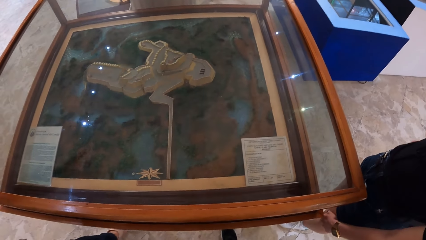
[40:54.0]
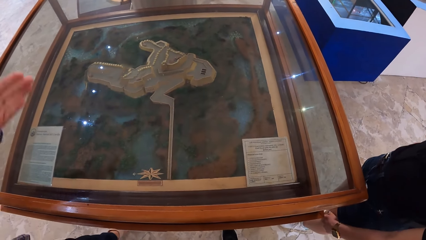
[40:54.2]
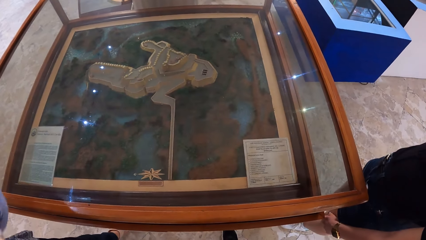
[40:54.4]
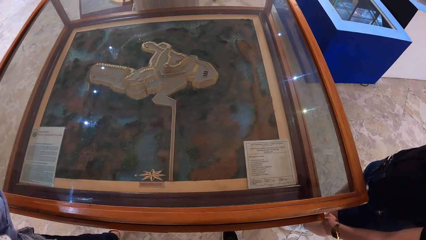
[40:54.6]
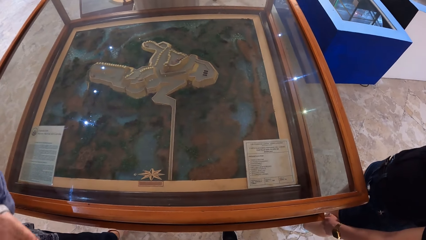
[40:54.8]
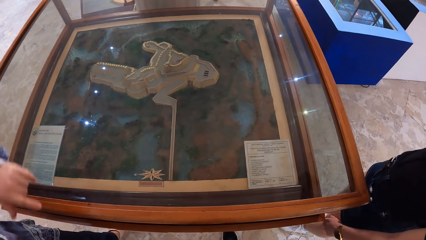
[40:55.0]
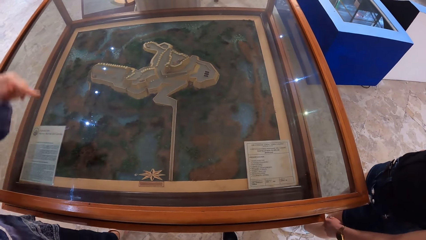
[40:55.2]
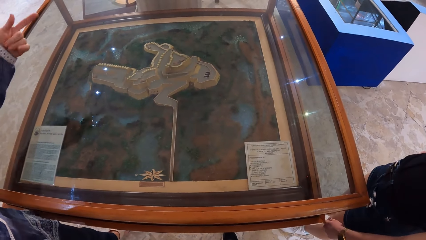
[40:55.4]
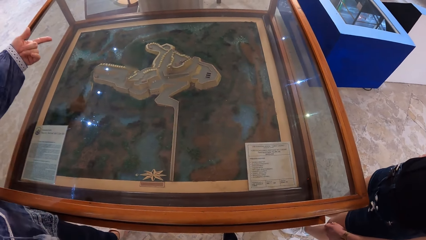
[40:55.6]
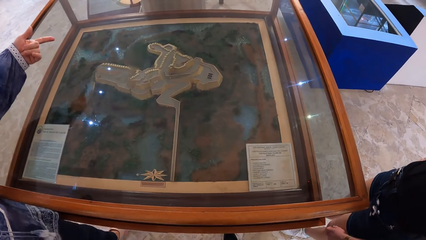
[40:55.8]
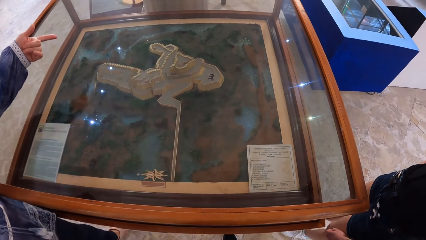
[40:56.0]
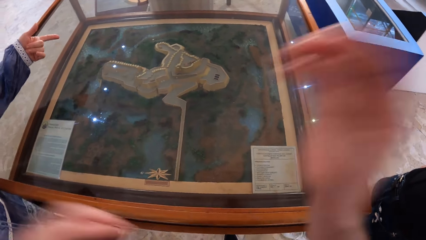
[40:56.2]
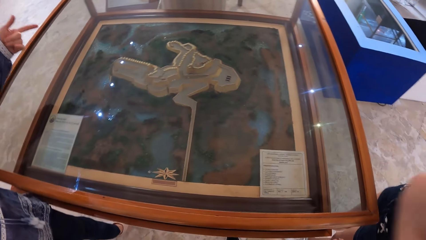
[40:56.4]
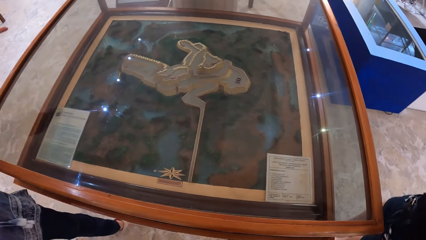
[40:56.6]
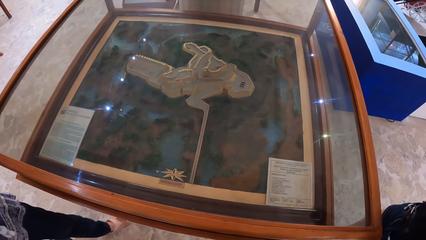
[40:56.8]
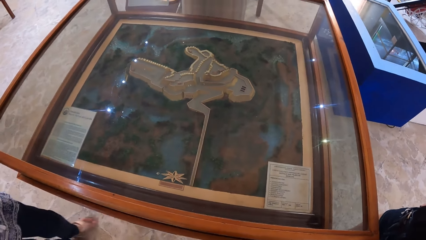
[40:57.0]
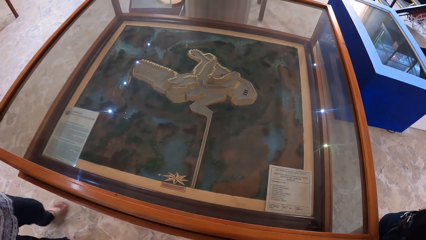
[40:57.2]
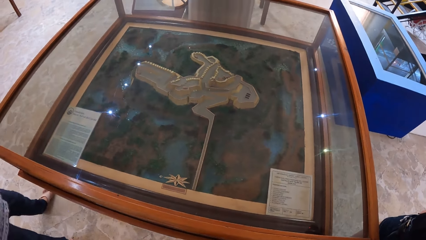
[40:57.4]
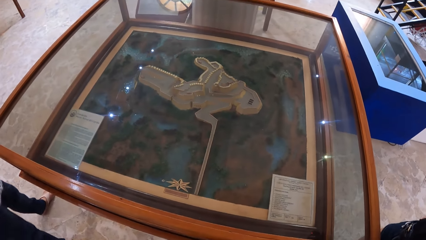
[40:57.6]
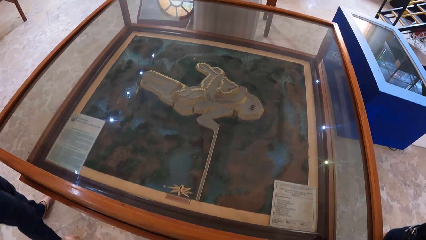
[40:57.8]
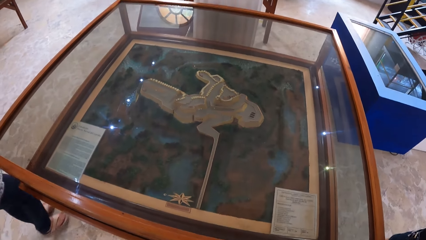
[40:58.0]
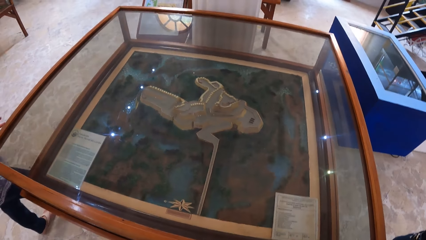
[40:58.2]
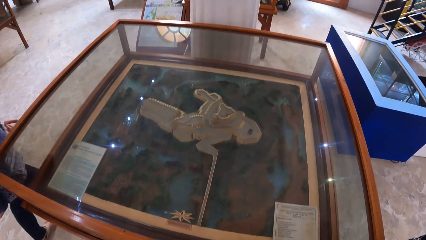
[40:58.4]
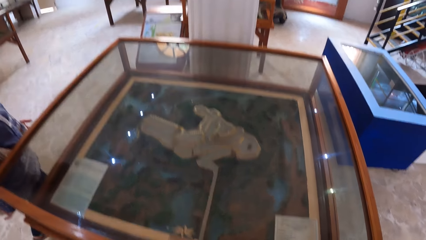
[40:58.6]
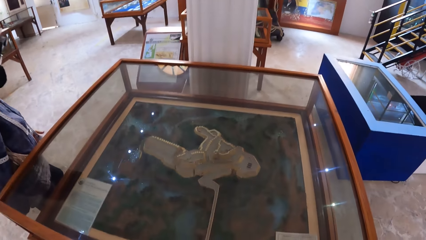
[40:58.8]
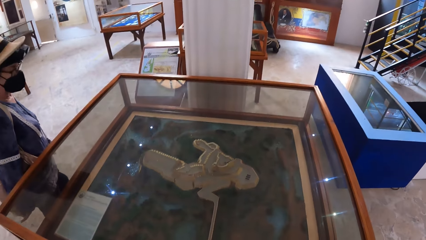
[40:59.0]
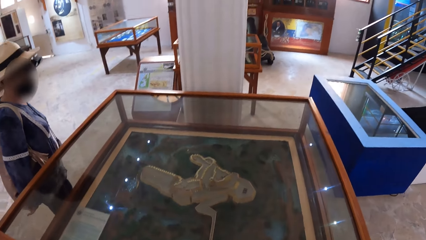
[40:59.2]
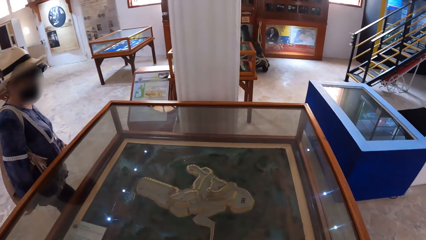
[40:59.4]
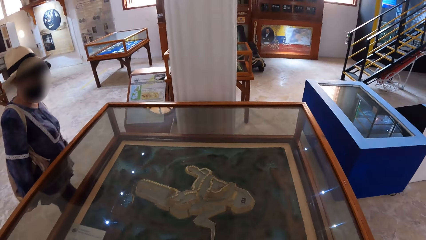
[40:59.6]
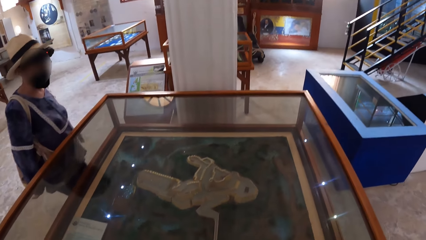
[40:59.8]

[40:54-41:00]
The woman gesticulates with her left hand and walks around the glass case. The camera wearer looks in front.

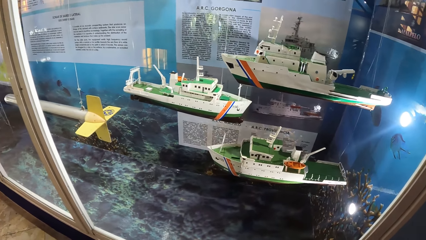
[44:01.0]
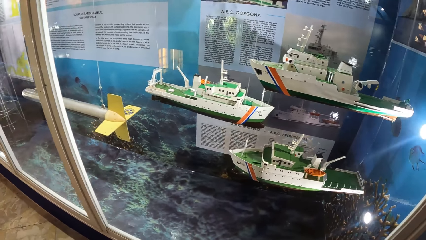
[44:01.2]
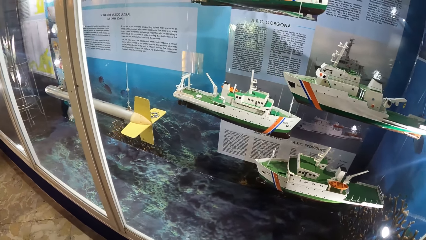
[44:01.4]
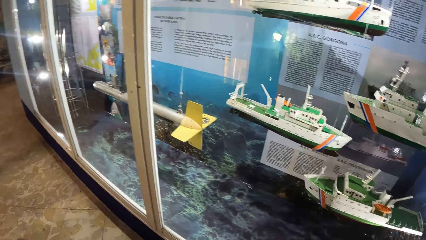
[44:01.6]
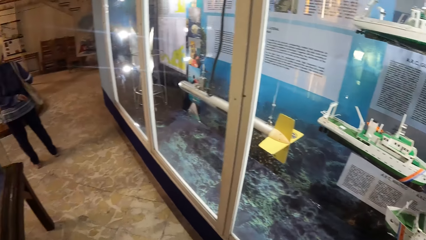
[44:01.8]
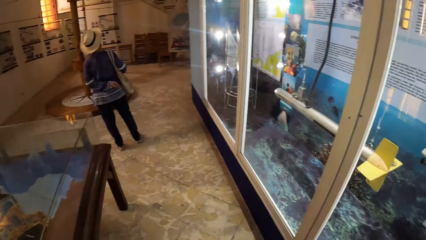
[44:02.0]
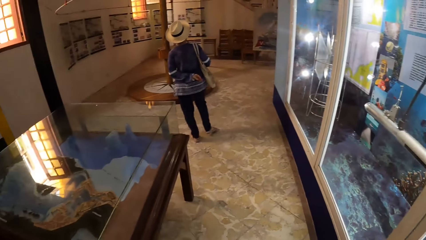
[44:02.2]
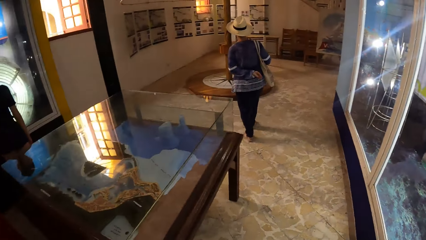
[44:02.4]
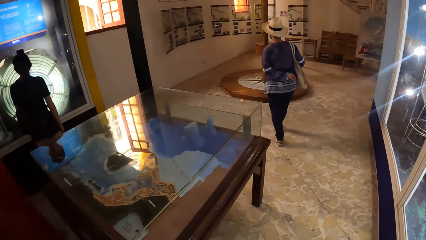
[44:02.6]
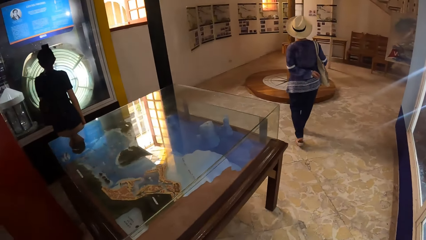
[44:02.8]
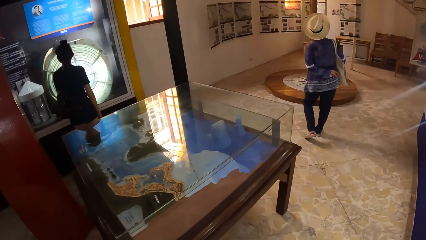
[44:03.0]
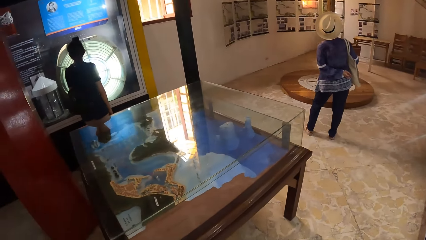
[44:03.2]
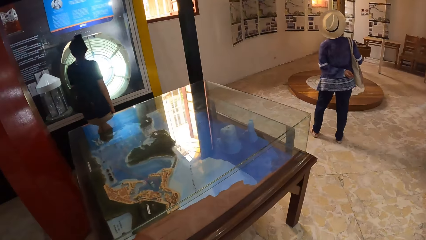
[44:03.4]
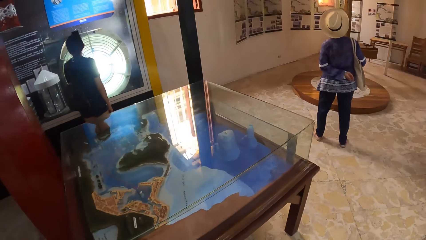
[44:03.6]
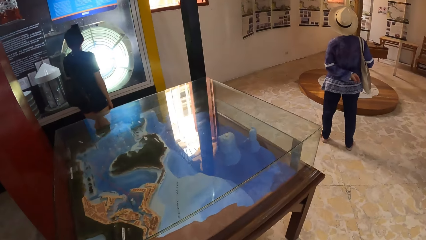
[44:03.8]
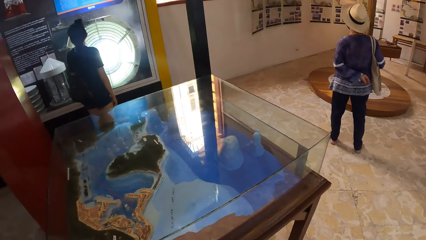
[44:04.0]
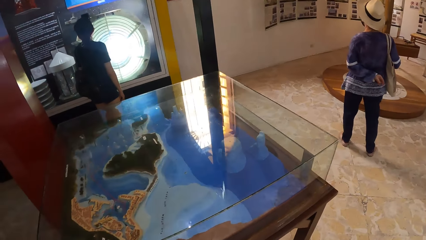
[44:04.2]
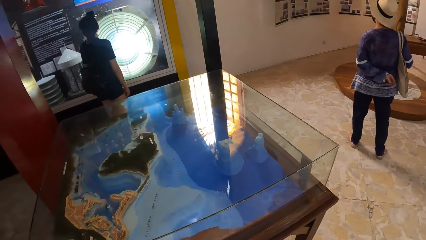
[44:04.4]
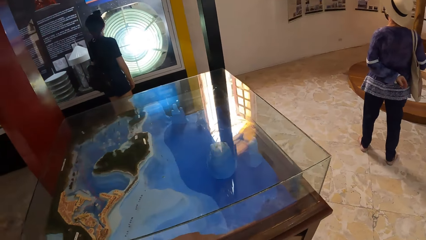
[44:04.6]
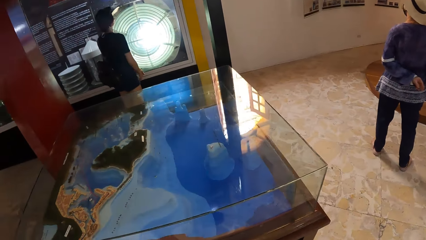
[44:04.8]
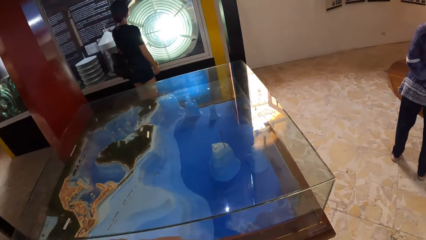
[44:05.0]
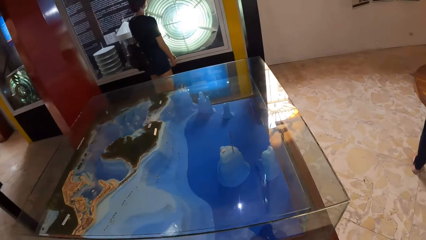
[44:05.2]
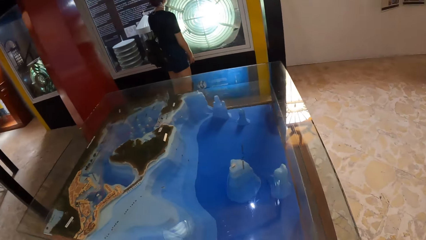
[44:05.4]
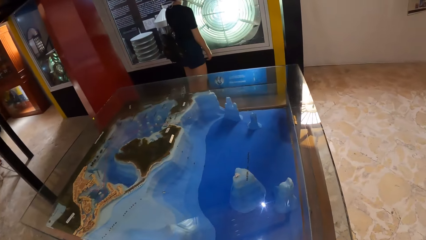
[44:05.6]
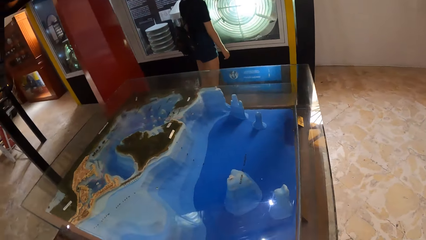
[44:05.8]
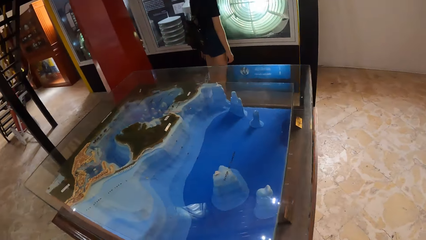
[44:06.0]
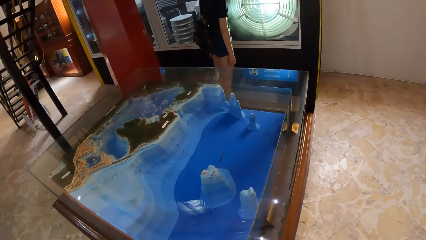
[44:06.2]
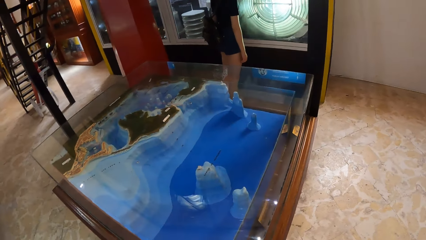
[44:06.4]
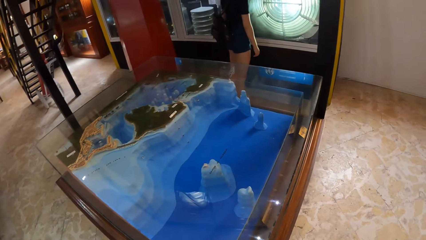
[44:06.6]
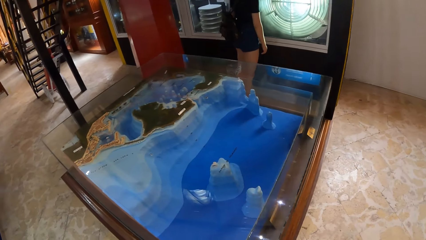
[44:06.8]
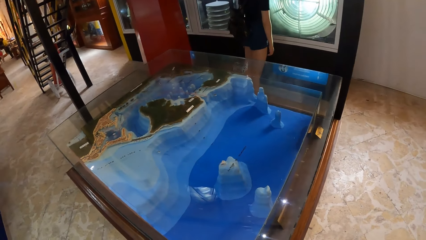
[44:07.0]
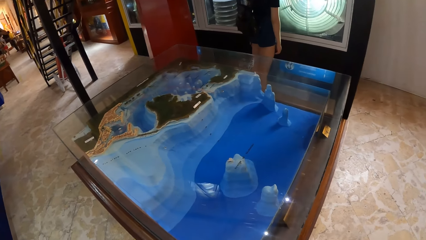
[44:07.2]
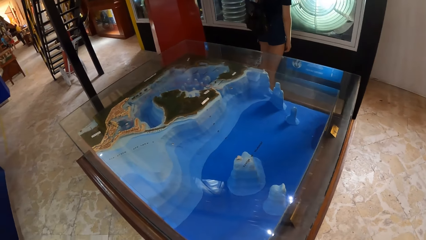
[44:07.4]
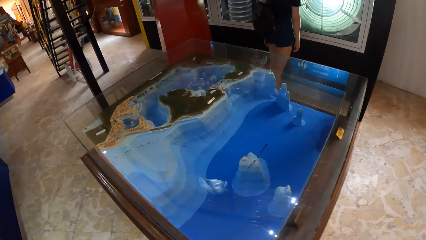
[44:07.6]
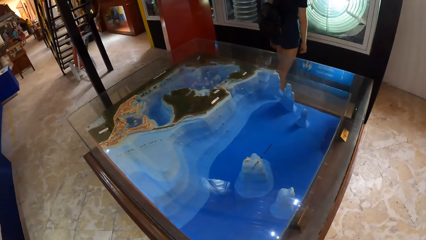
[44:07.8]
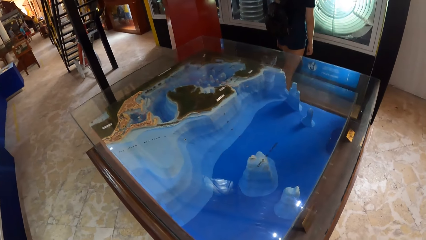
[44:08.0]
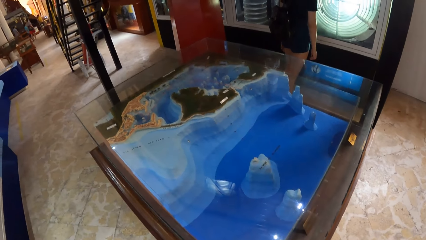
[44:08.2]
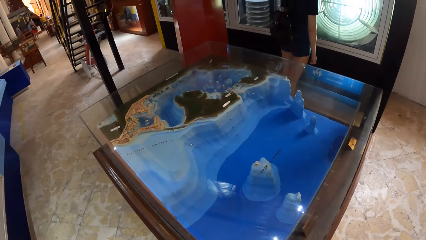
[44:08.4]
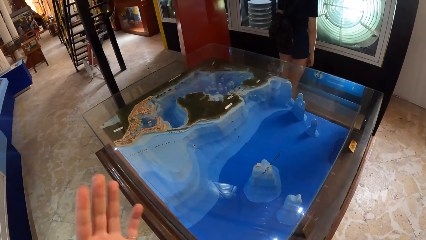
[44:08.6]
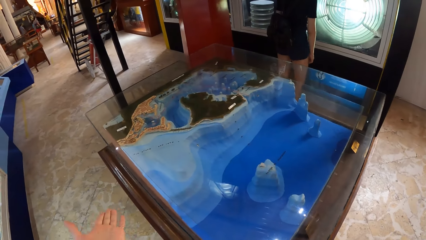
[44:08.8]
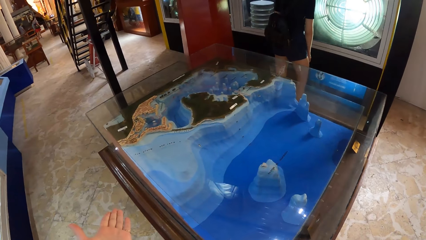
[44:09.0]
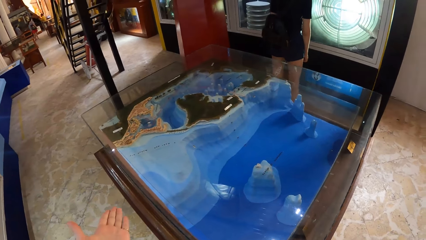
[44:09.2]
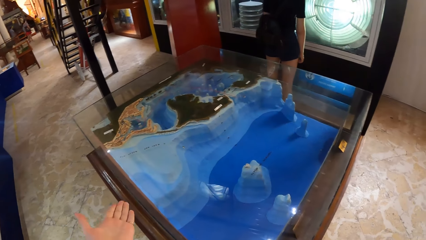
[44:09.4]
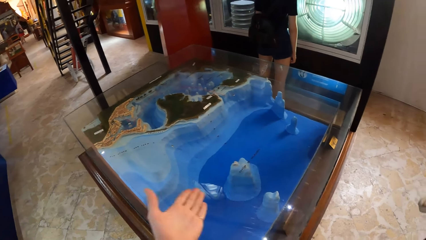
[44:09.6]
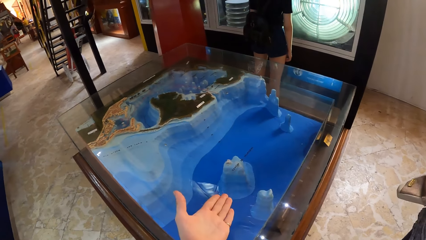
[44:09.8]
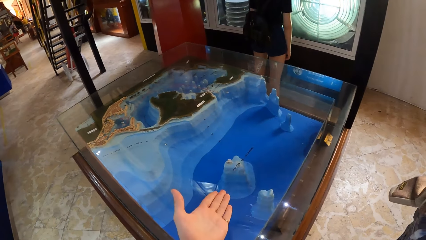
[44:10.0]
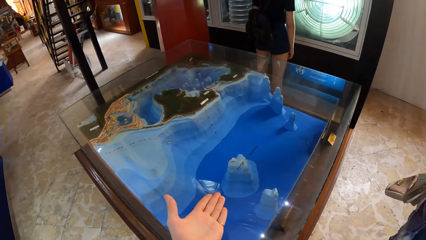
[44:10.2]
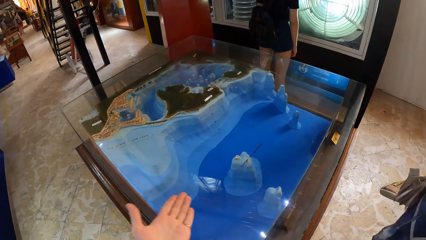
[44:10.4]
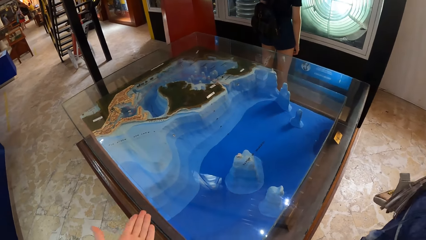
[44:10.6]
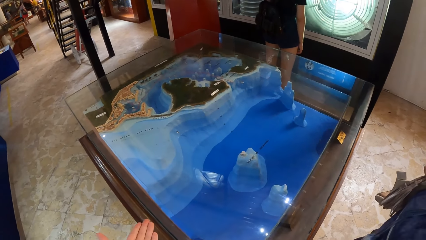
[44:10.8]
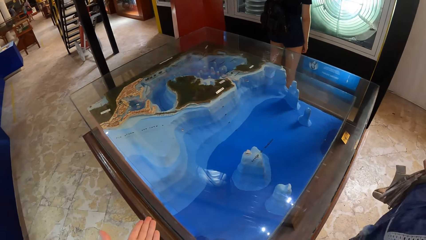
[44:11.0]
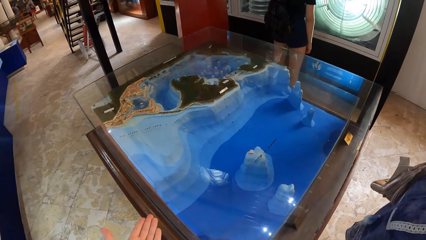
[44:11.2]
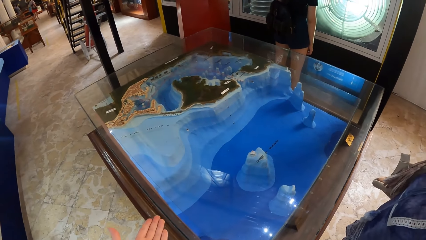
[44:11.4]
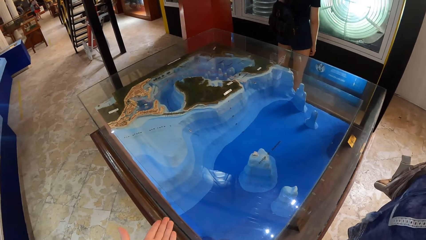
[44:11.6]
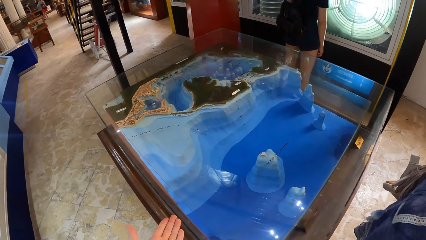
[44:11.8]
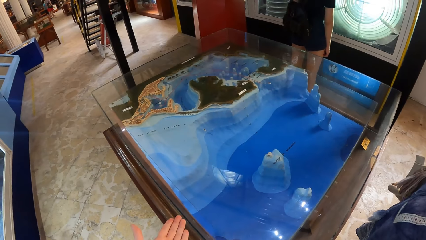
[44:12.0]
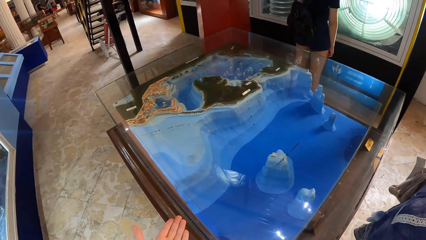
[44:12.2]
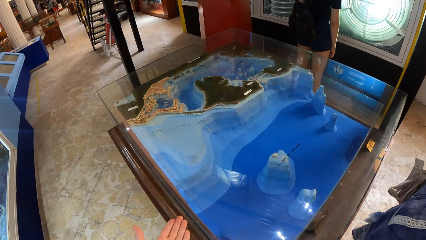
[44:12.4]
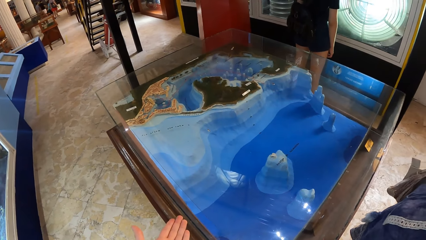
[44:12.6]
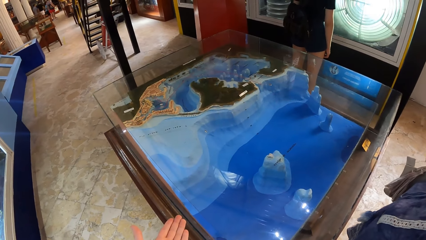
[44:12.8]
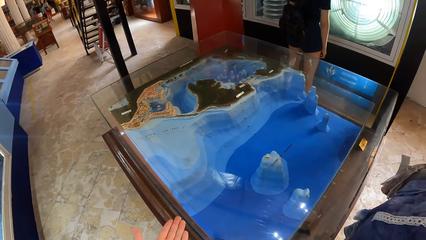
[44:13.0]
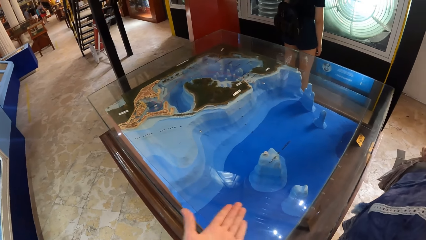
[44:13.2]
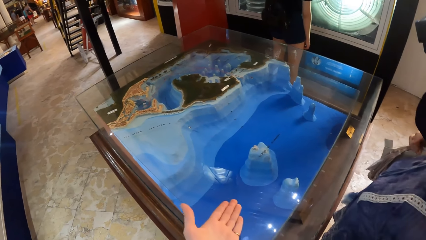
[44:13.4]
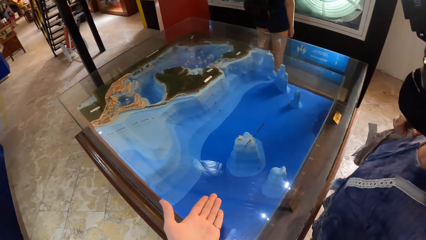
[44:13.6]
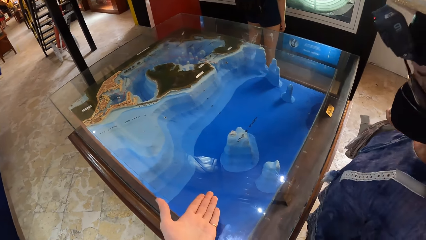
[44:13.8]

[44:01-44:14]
The woman walks away from the camera wearer. The camera wearer looks sideways. He gesticulates next to a glass case with his left hand. The woman moves towards the case.
